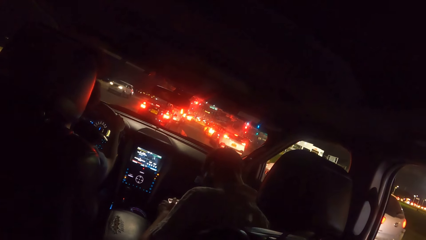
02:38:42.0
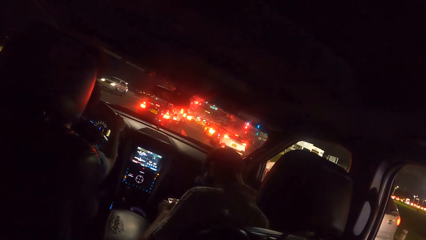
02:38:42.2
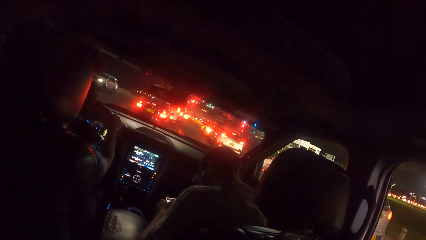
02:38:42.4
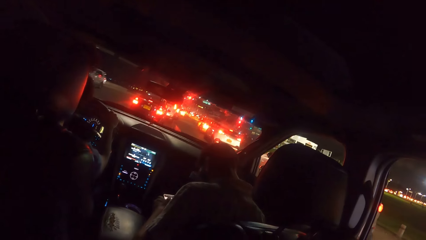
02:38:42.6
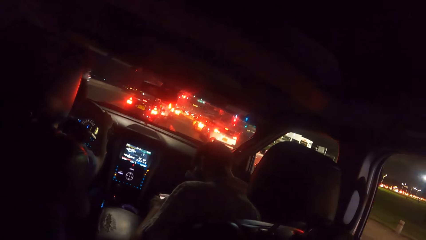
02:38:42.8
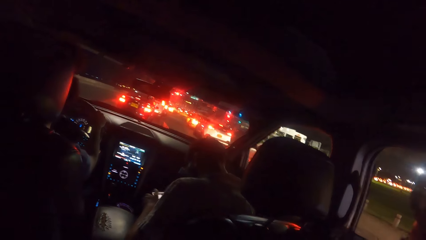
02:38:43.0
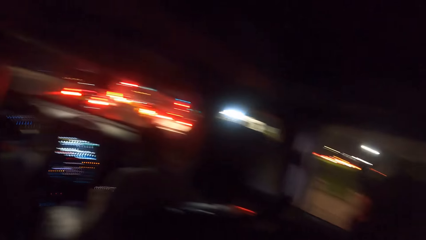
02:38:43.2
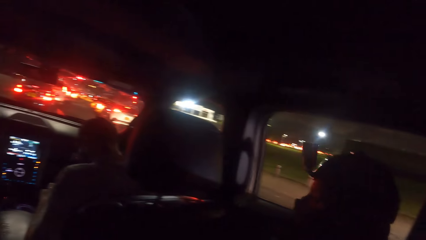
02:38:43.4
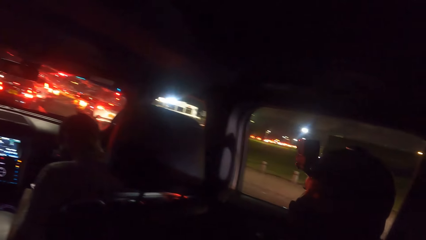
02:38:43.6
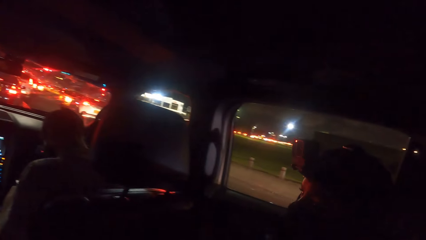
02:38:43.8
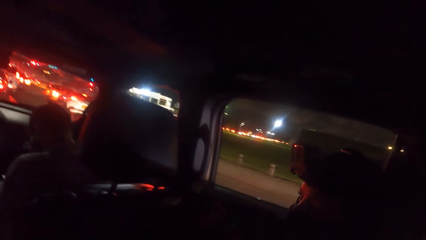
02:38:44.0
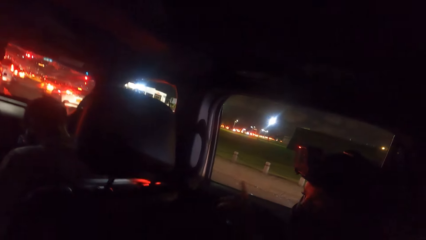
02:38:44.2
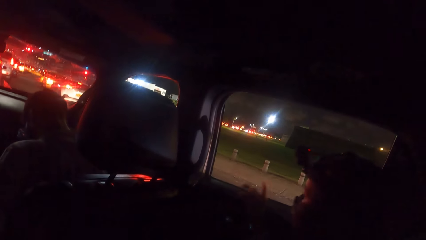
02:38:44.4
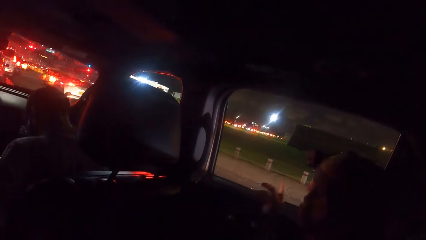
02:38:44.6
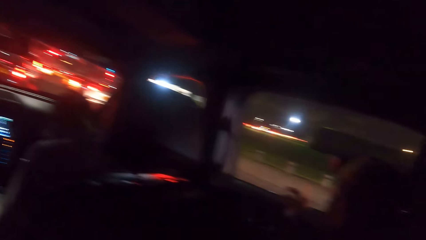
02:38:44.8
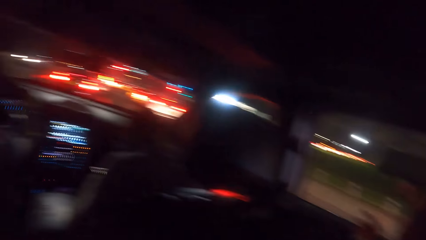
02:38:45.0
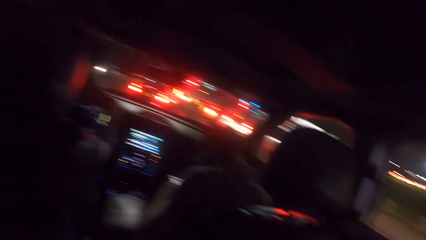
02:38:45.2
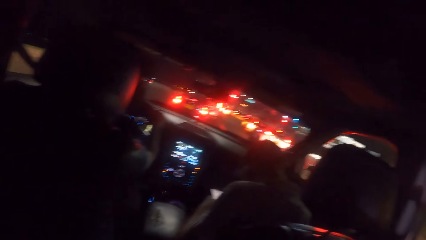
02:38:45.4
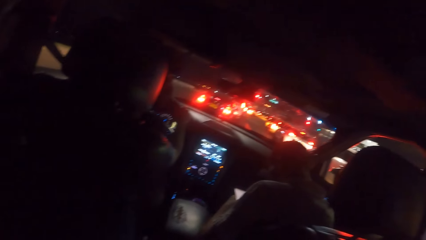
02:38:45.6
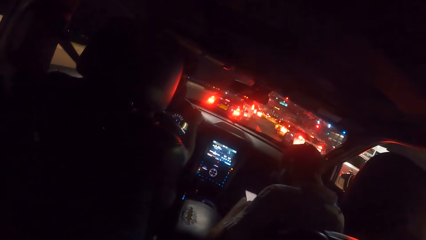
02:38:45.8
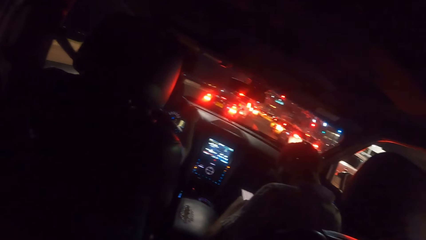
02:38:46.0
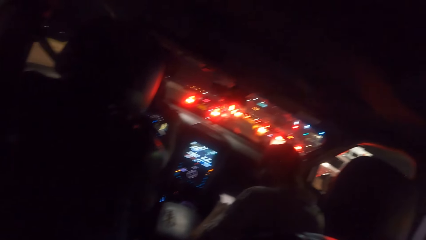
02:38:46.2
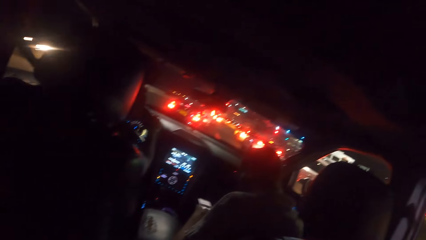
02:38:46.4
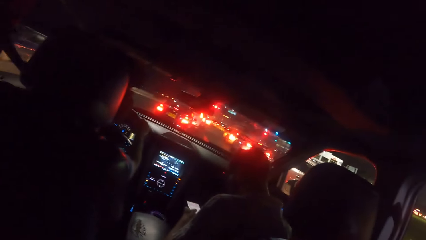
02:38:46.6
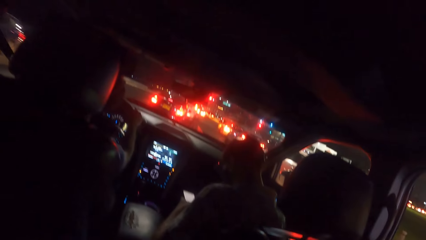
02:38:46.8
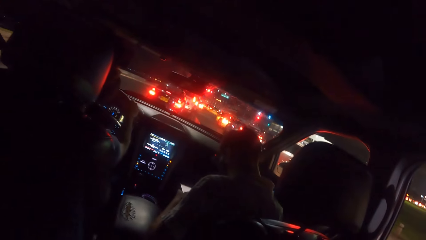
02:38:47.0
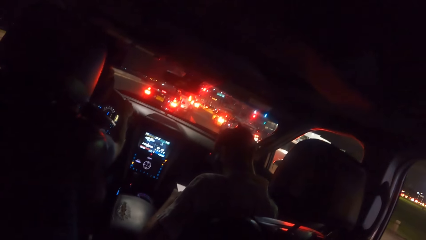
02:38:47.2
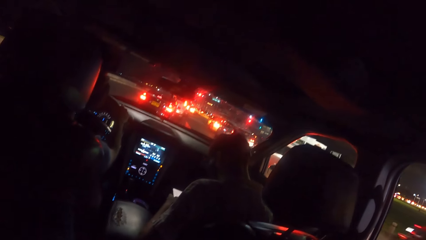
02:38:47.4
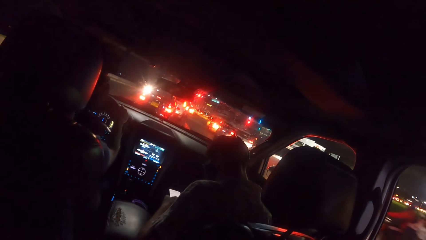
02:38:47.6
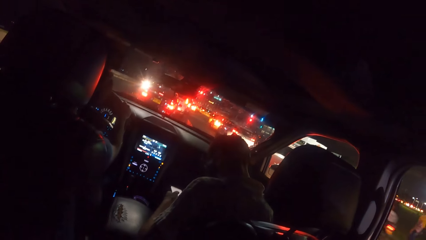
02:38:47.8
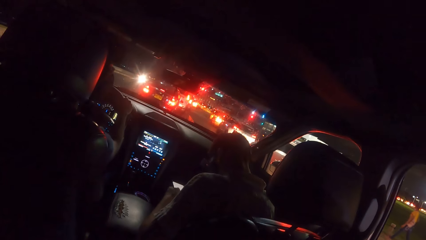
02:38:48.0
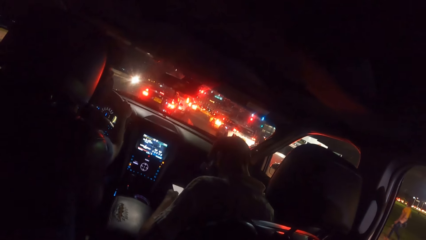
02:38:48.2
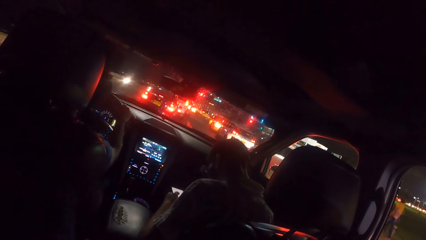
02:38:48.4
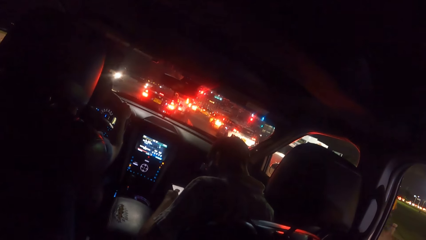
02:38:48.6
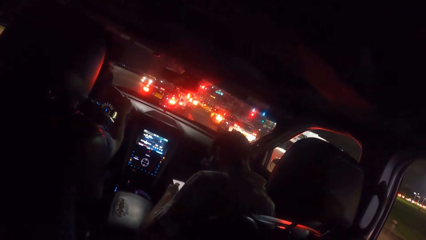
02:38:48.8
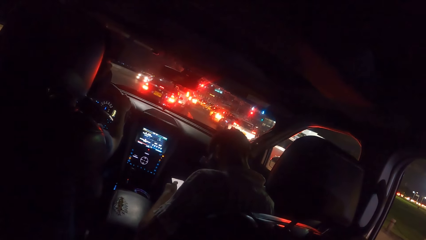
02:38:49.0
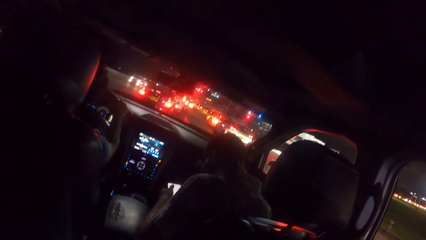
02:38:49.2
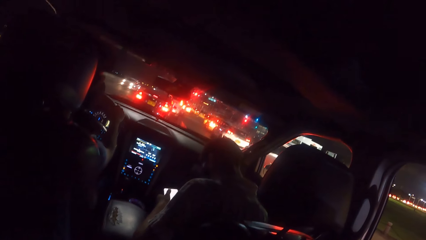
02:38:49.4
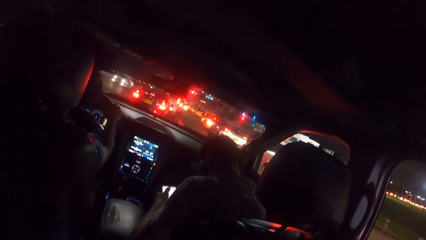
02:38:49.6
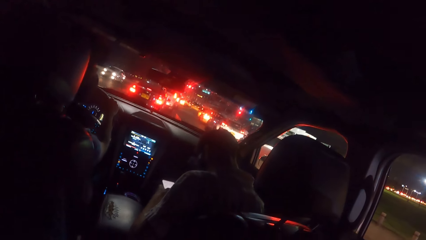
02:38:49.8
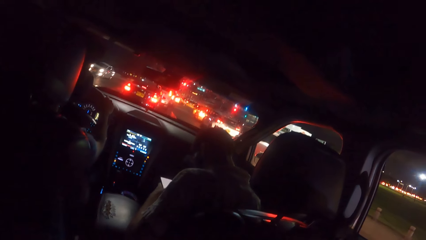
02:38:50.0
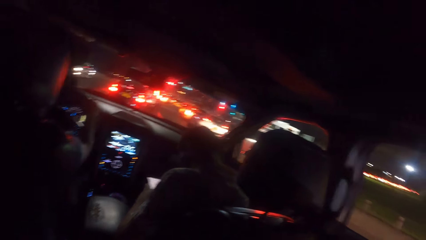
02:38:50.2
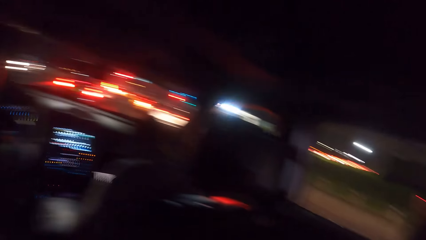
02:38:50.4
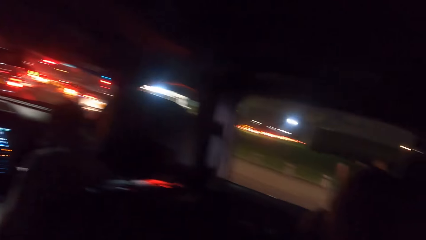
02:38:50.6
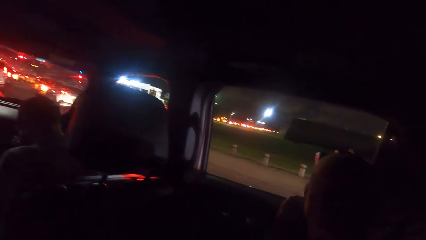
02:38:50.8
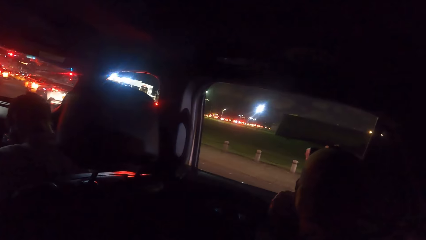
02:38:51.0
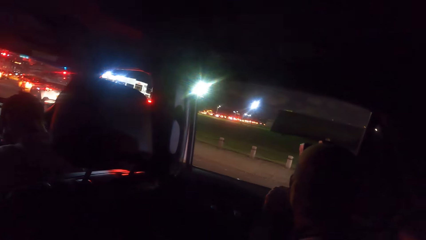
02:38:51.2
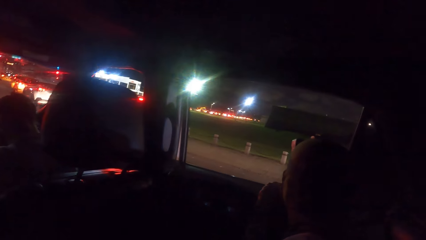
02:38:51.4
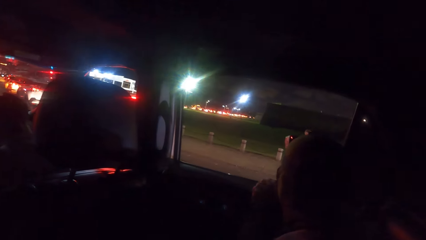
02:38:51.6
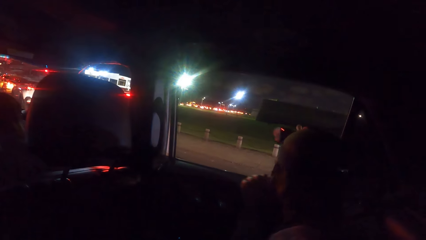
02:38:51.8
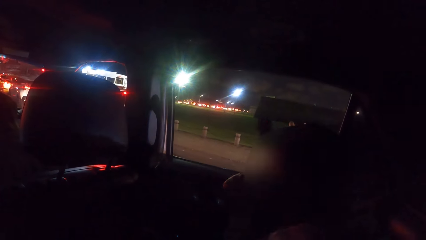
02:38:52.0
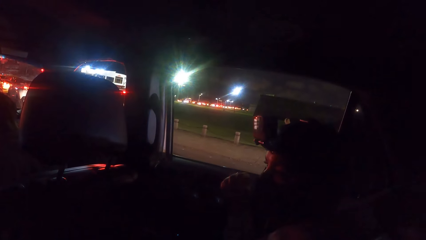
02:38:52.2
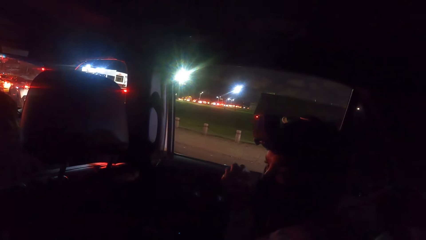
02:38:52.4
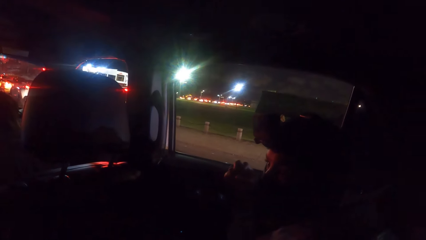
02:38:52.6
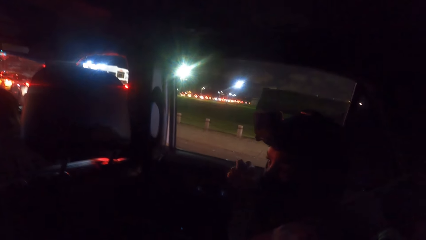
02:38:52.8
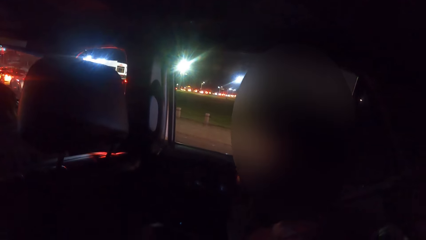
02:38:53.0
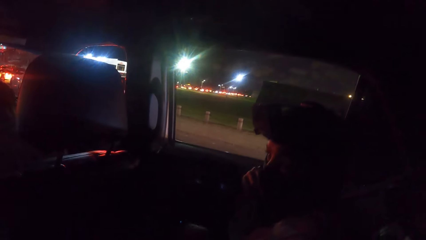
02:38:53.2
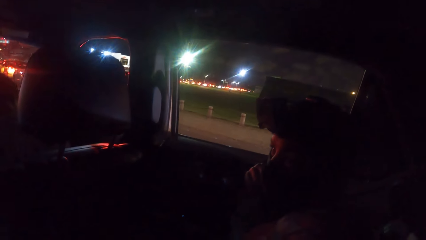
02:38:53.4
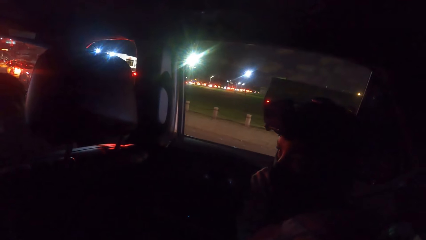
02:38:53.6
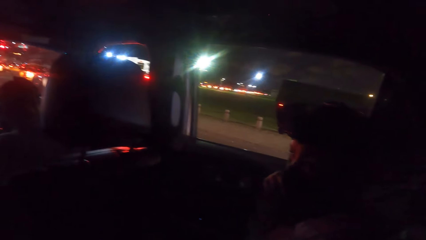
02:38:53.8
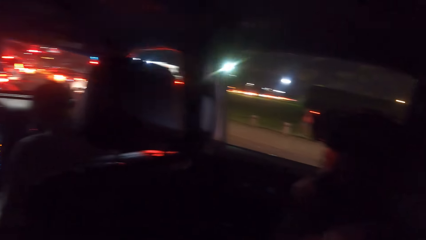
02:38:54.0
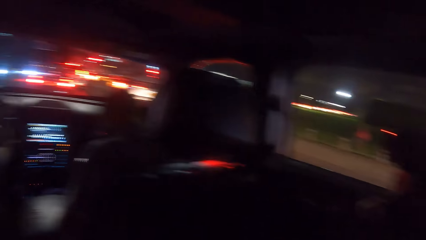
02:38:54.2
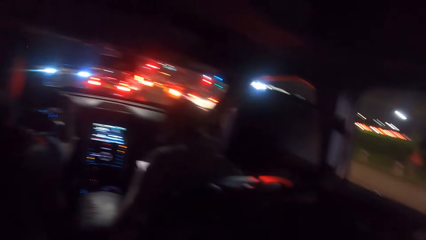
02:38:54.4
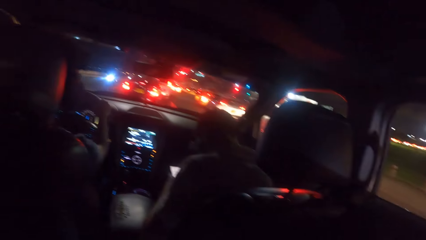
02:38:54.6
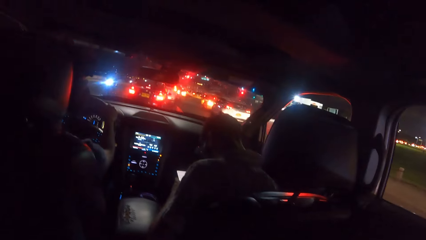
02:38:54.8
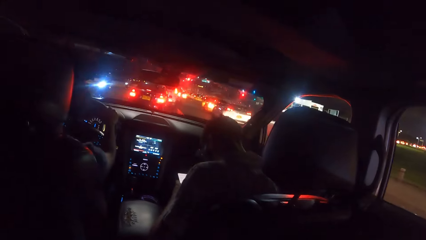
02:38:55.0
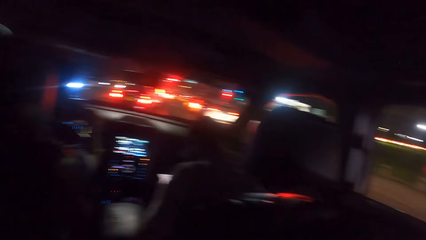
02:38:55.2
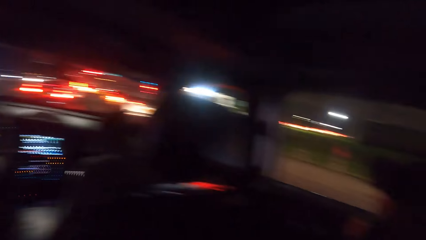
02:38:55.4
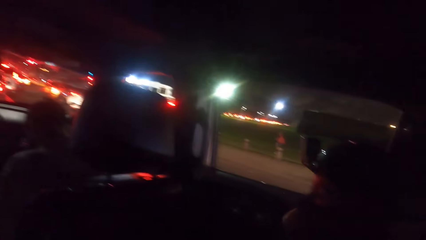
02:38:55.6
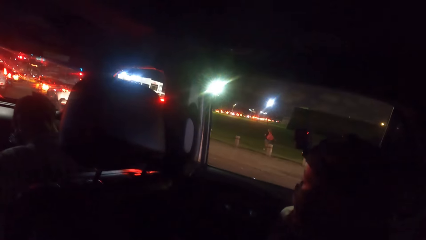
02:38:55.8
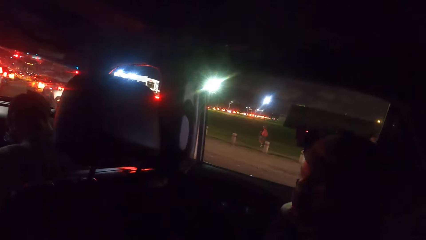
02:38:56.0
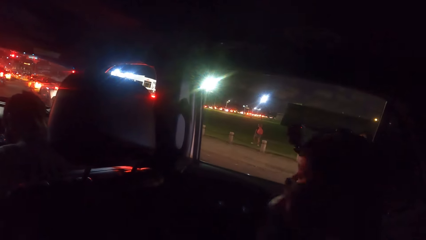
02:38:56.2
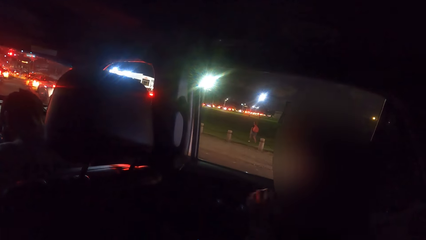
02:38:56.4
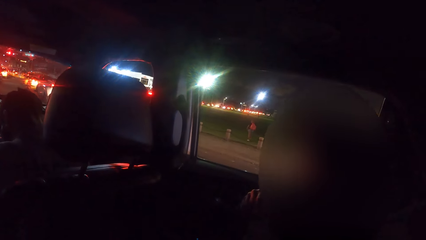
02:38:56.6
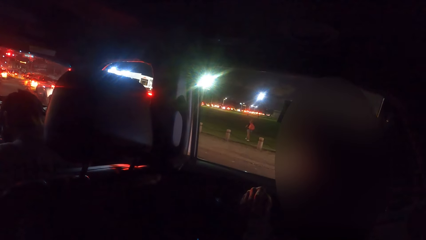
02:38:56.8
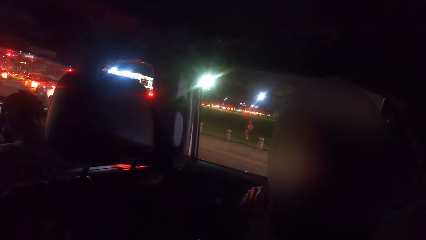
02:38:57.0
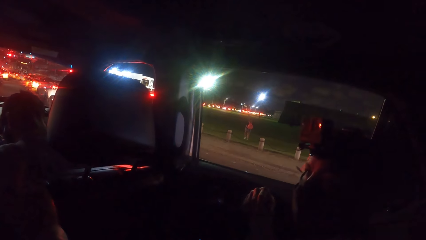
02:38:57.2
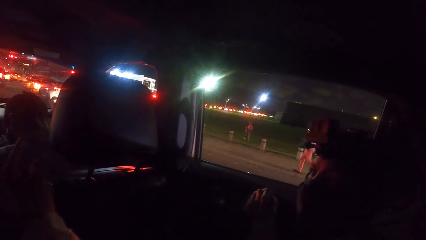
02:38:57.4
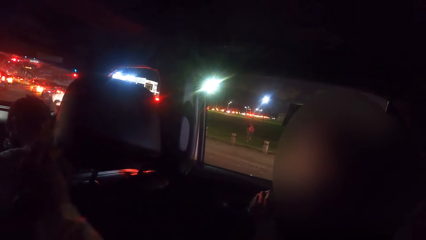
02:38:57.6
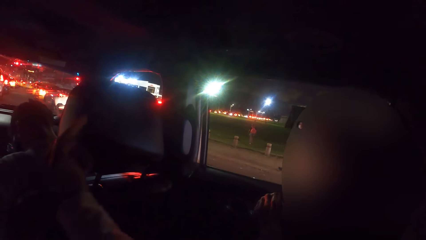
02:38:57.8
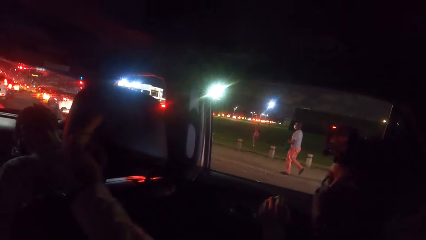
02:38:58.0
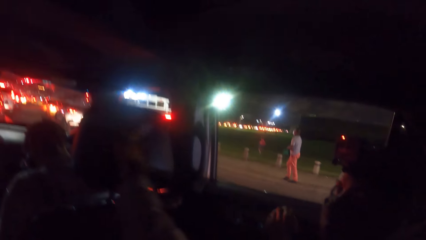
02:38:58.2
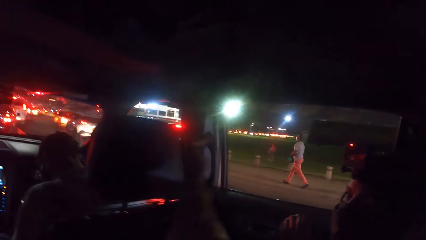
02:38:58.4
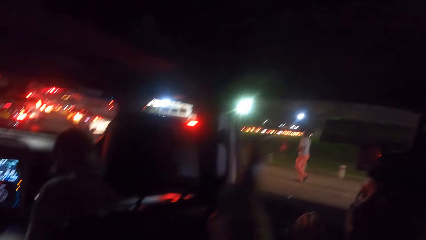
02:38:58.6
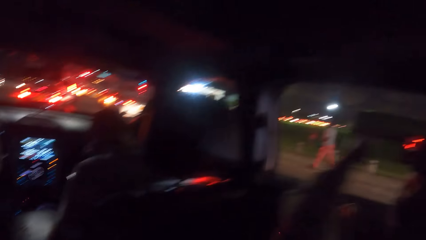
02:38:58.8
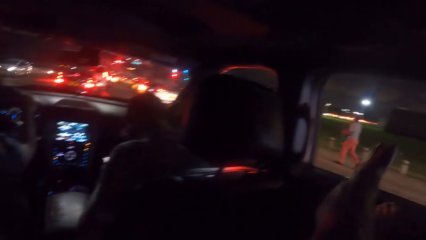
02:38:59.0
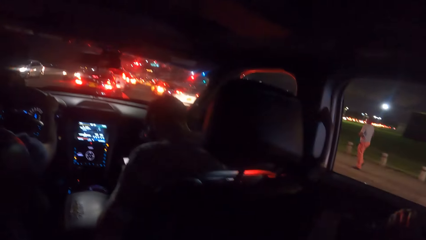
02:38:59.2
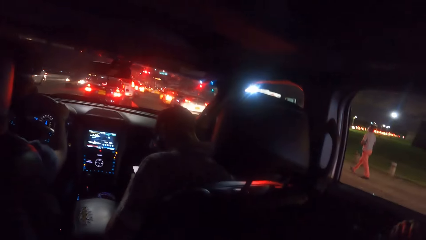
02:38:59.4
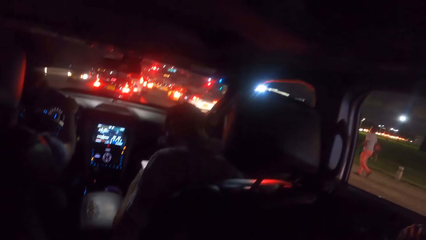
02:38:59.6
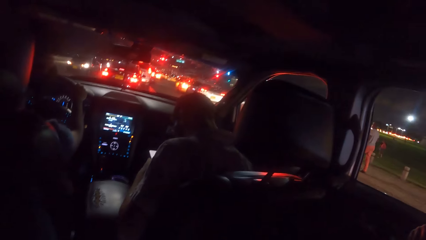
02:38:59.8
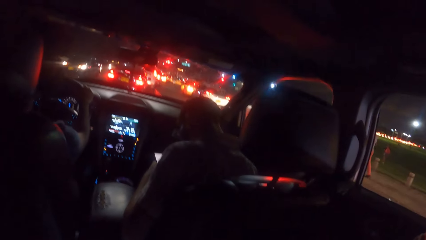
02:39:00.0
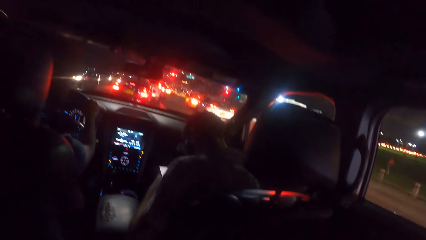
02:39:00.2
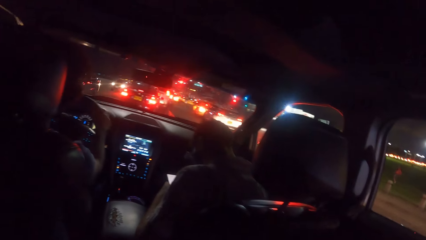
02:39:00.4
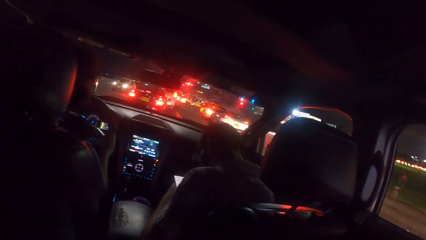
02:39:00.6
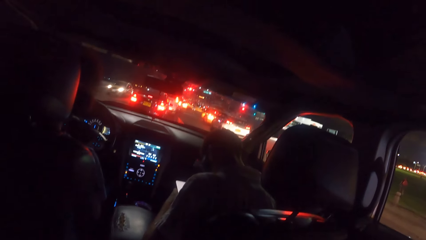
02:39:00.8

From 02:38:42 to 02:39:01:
The man points his right thumb outside the car. The camera wearer points his right hand towards the window.
